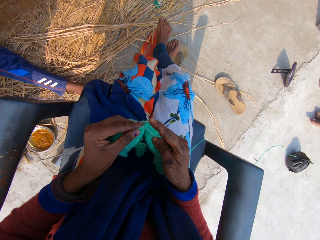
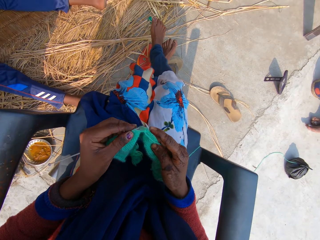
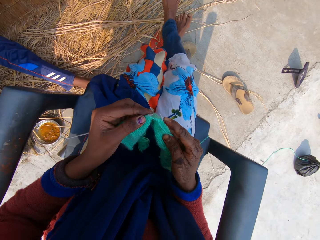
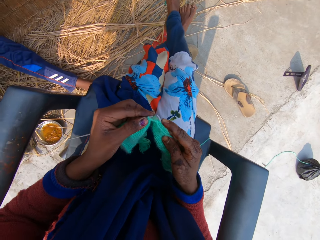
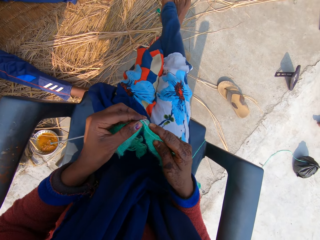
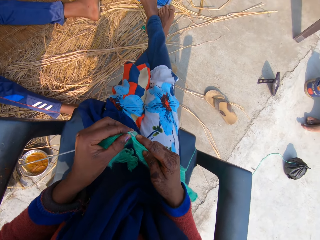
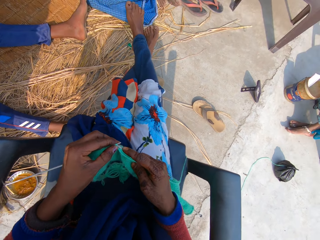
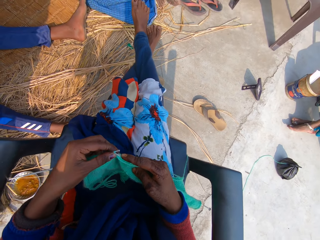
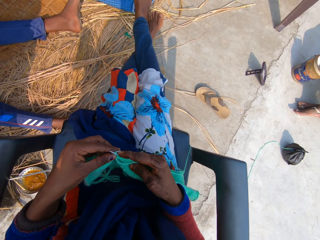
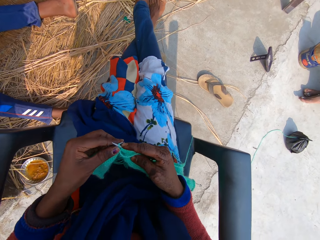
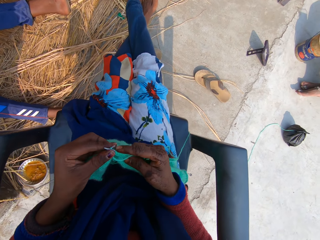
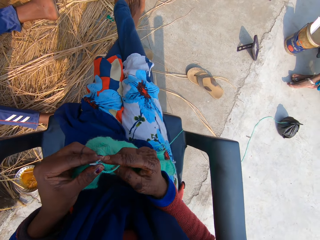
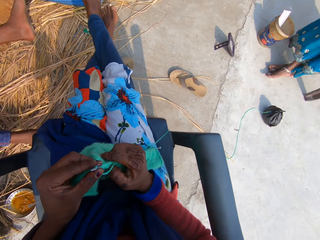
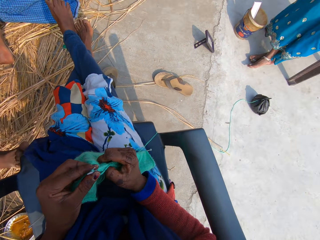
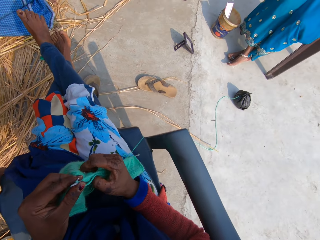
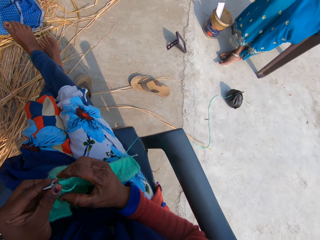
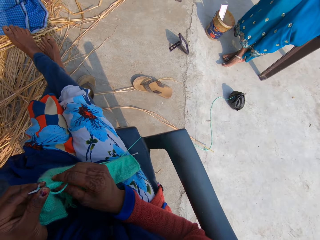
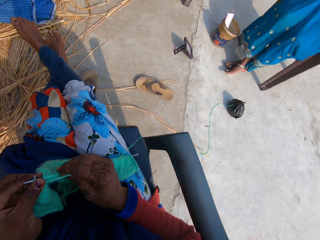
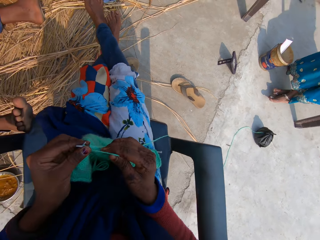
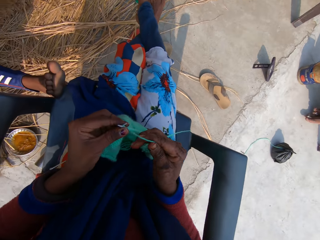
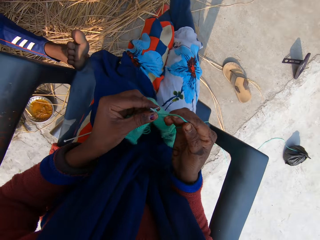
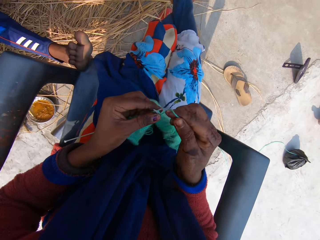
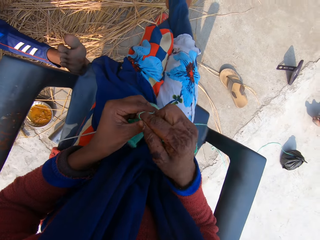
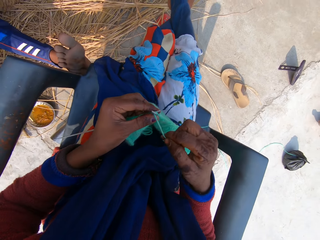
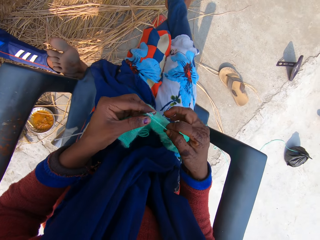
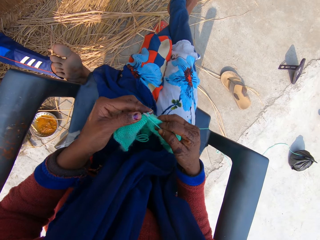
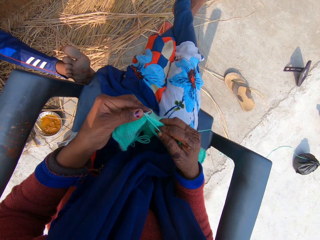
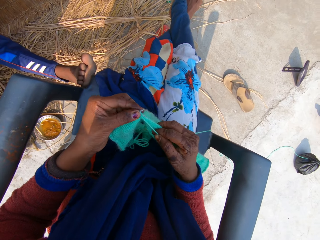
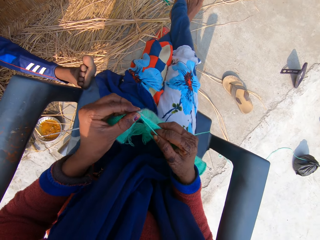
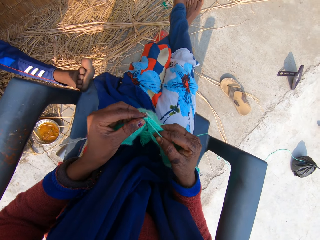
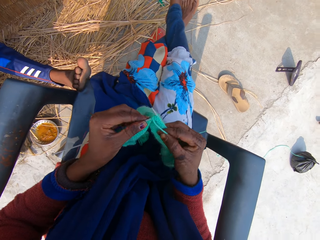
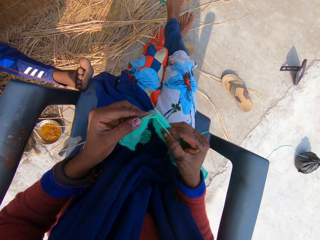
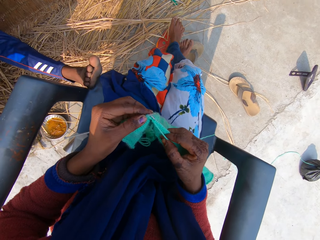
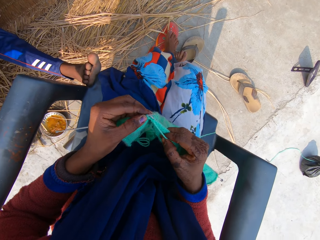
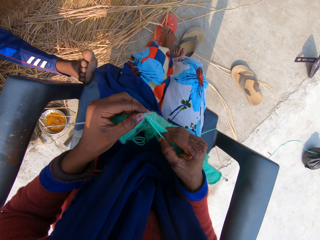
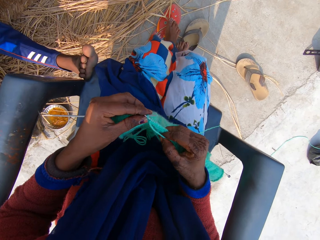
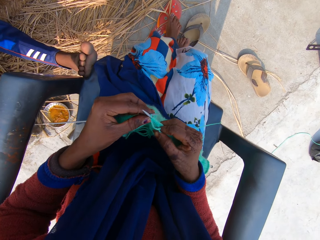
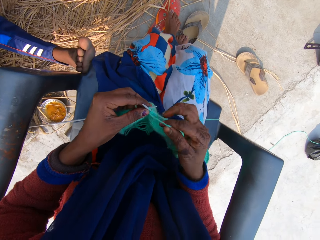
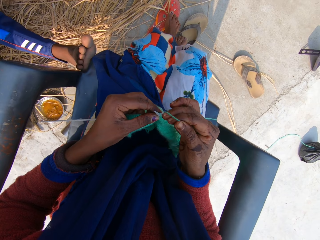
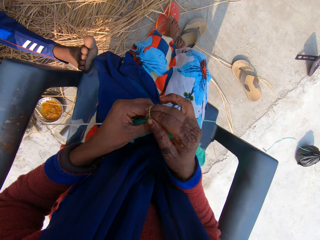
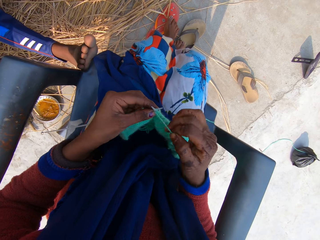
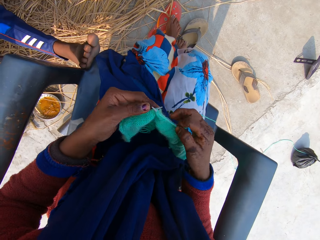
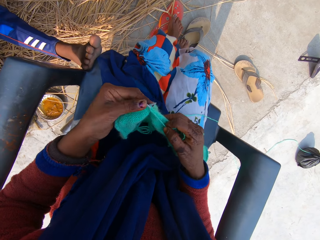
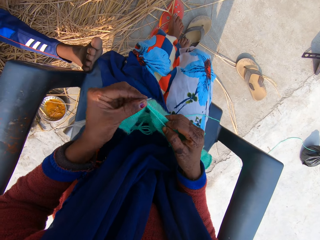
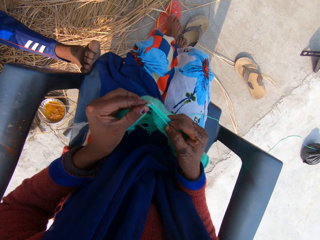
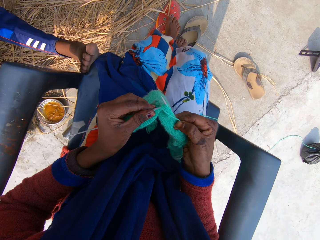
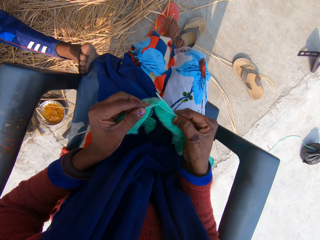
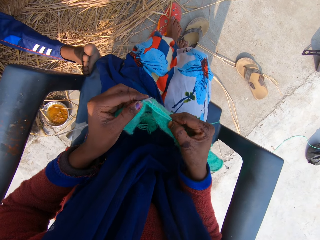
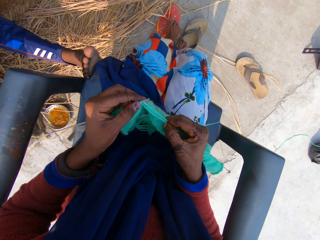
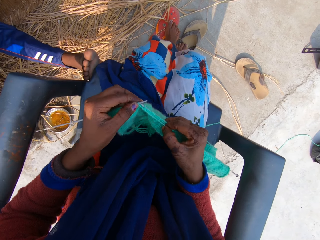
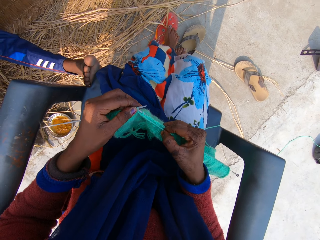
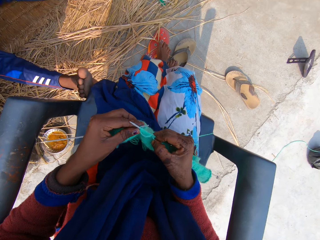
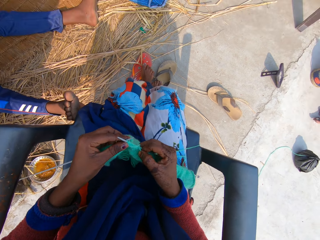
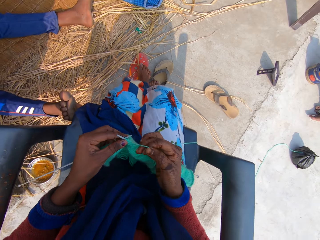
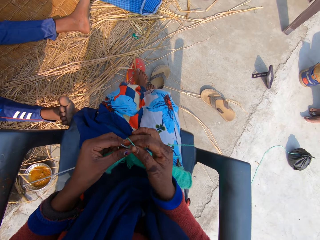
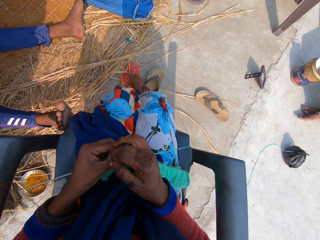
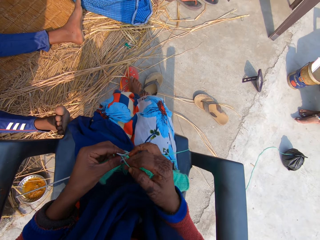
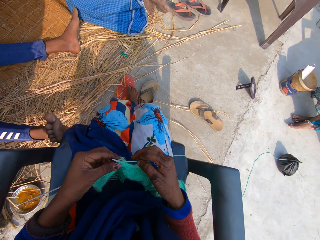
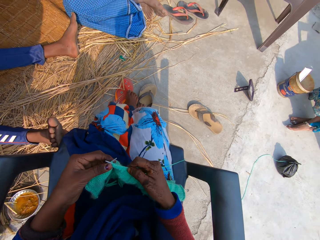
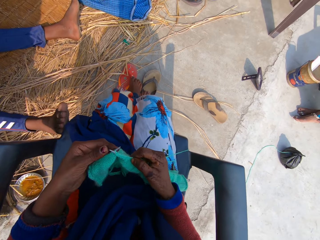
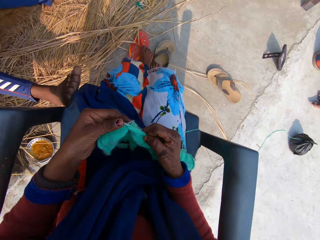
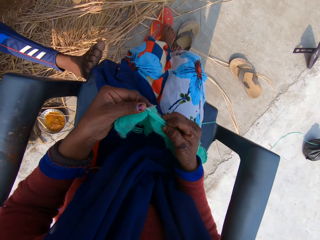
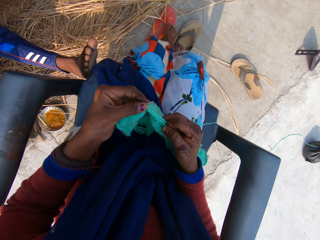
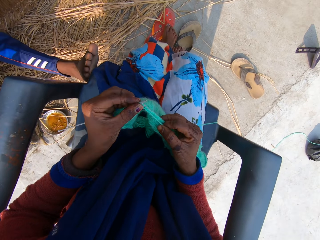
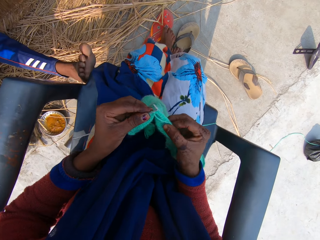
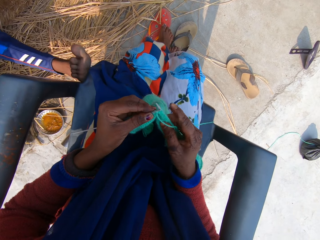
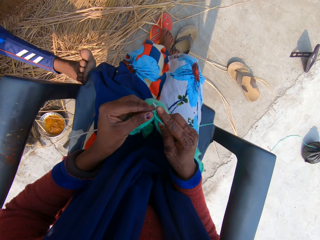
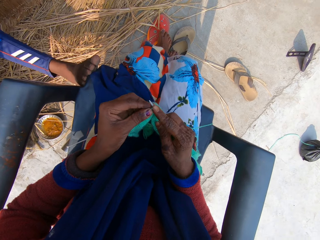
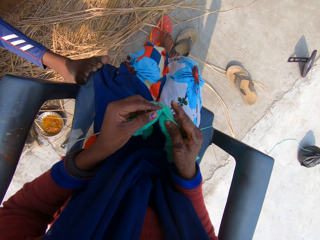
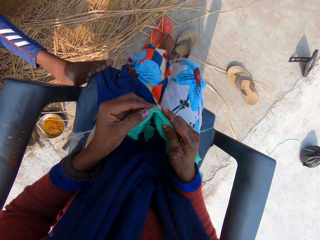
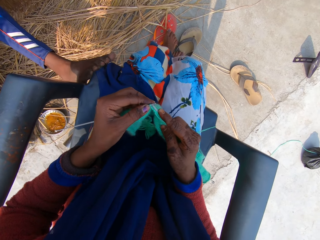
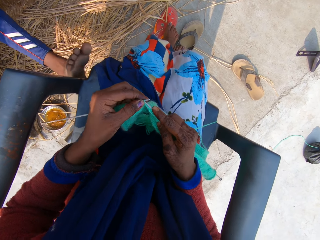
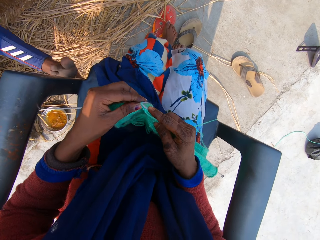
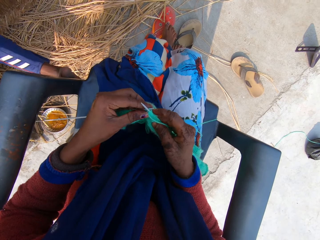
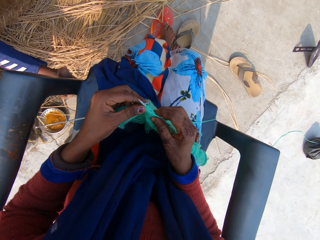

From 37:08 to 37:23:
The camera wearer talks to a man and a woman. The man talks to the camera wearer. The woman talks to the camera wearer. The camera wearer talks to the woman. The woman talks to the camera wearer.

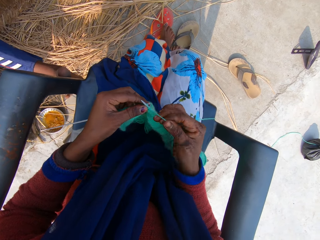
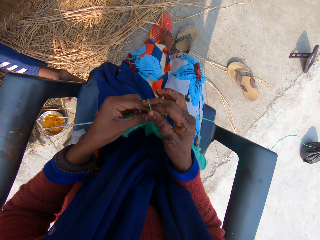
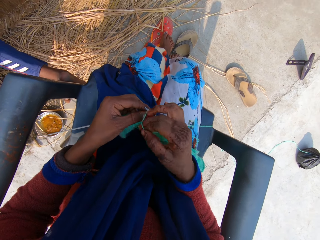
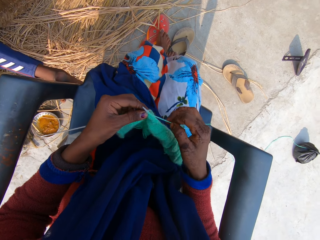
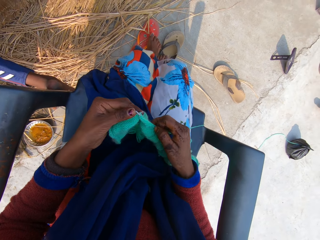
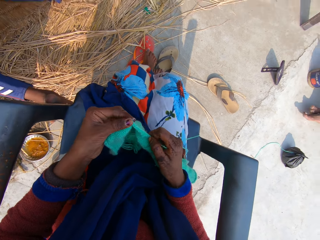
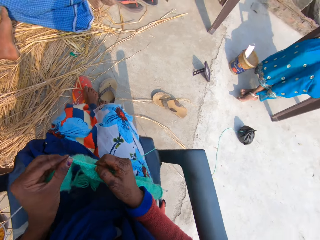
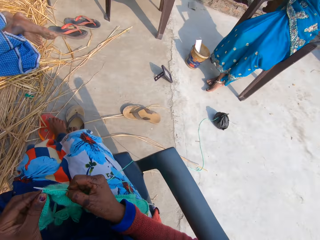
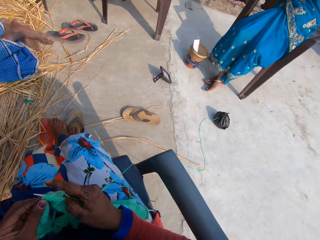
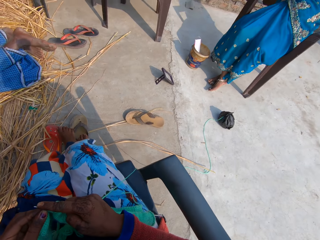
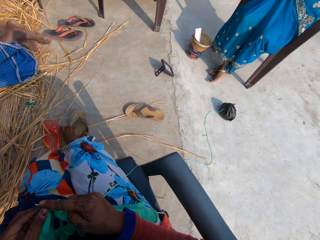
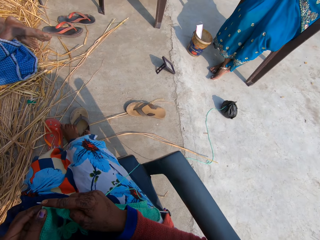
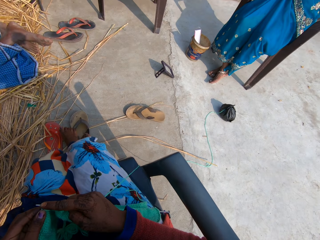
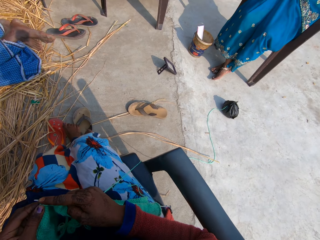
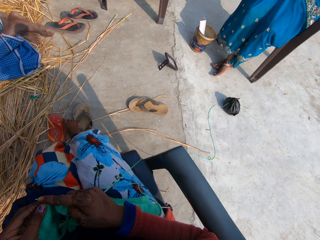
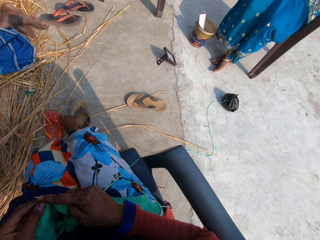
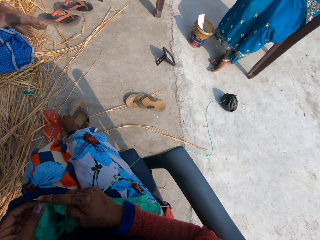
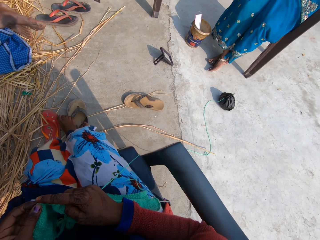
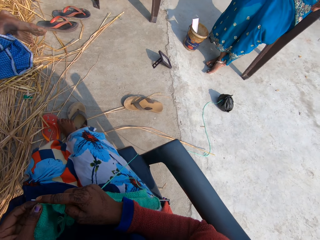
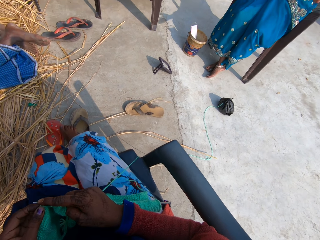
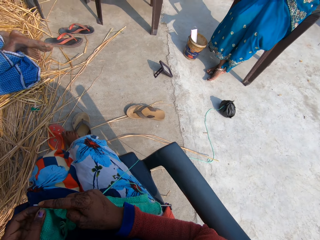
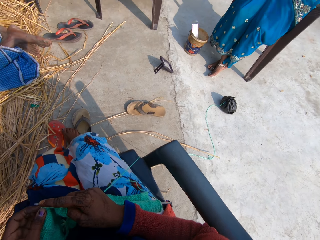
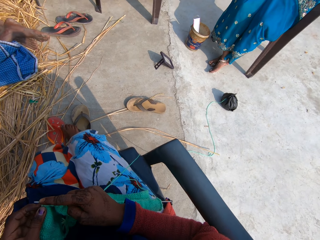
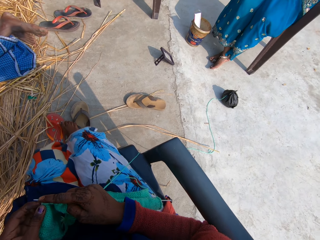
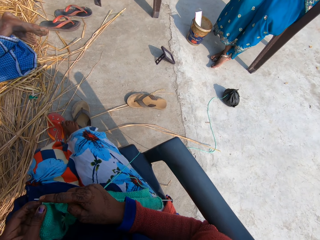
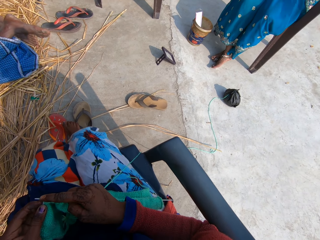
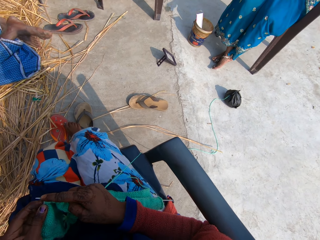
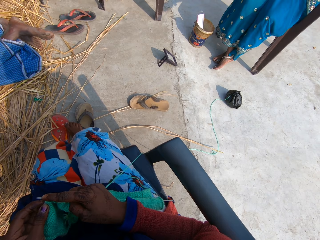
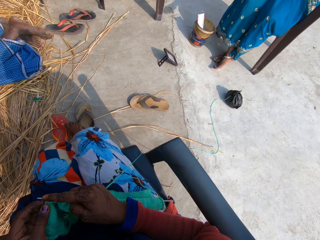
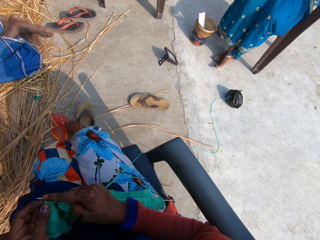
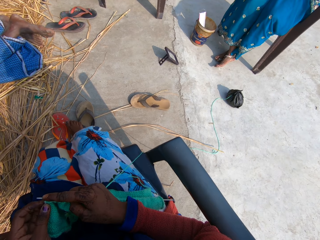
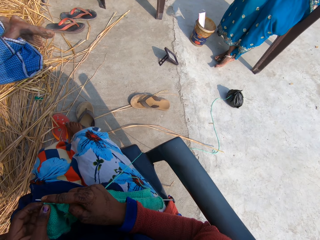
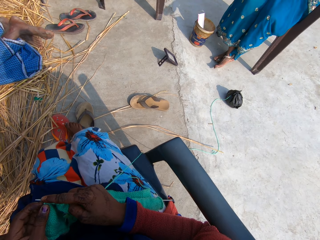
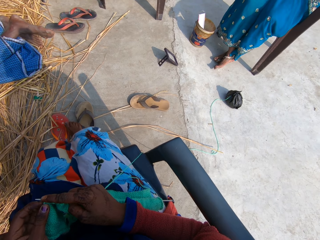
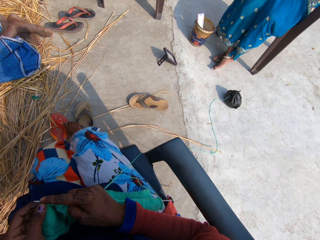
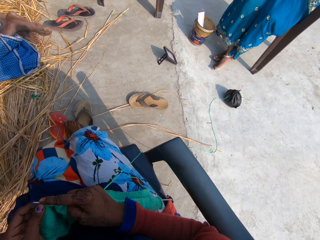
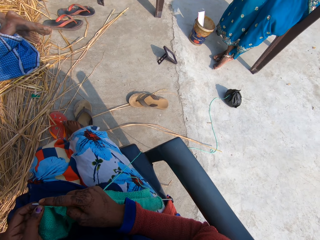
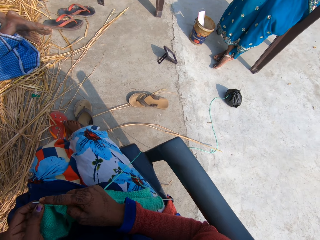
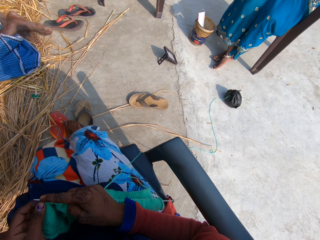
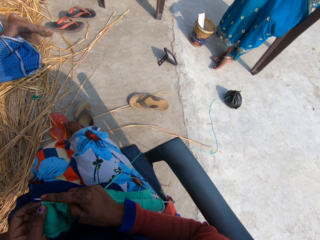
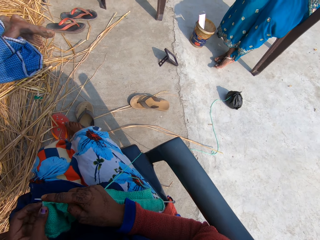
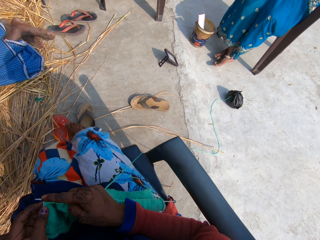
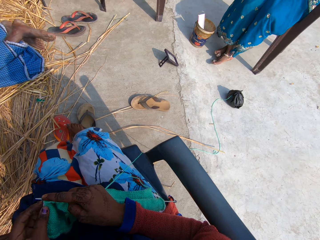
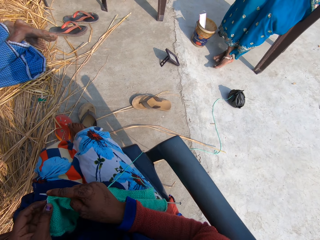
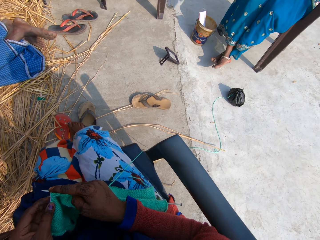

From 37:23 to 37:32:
The camera wearer talks to a woman. The woman talks to the camera wearer.
